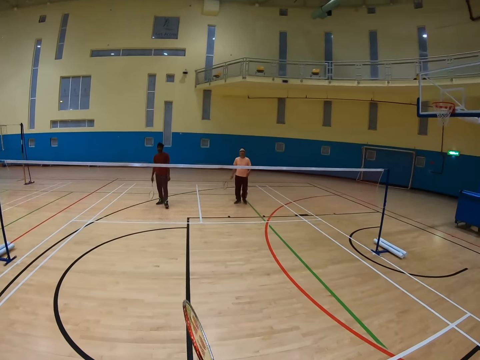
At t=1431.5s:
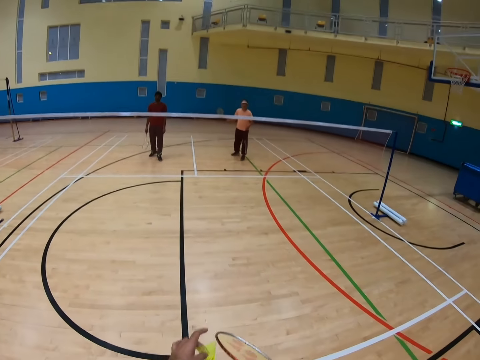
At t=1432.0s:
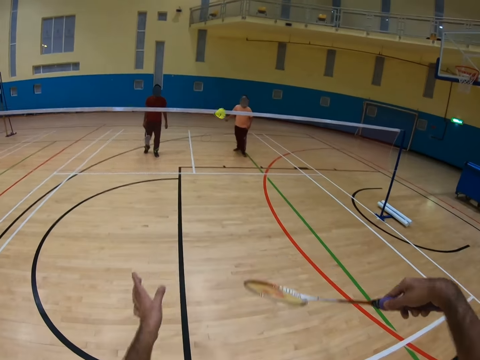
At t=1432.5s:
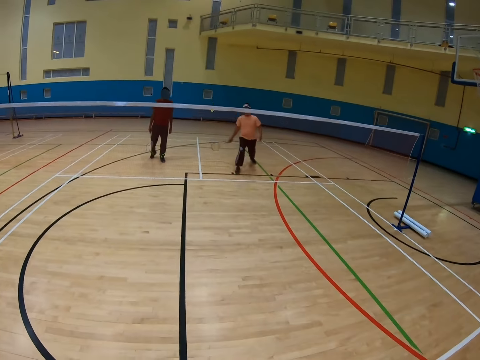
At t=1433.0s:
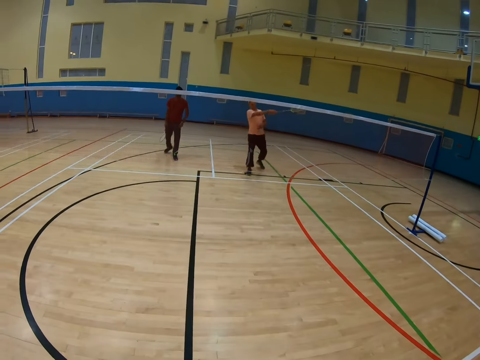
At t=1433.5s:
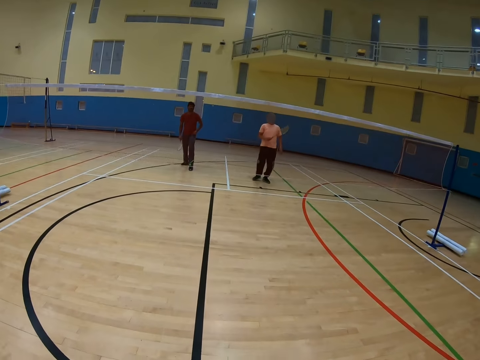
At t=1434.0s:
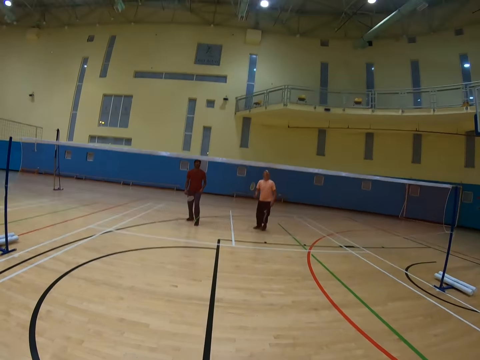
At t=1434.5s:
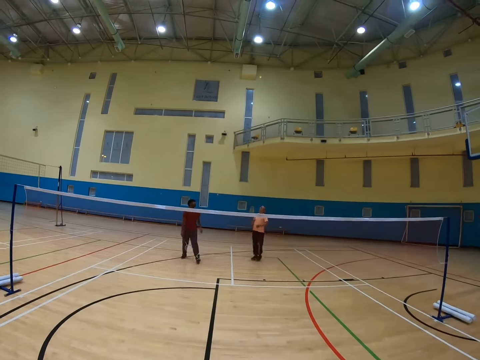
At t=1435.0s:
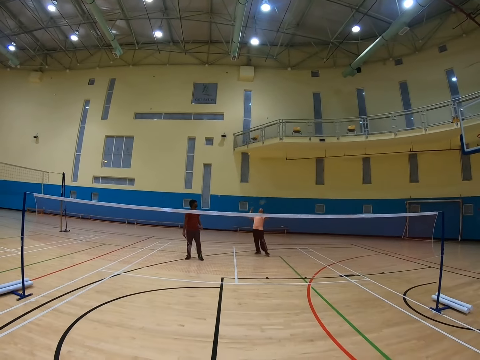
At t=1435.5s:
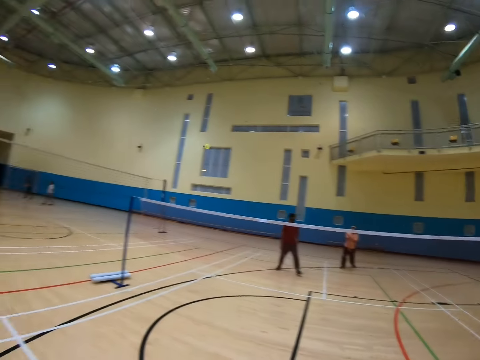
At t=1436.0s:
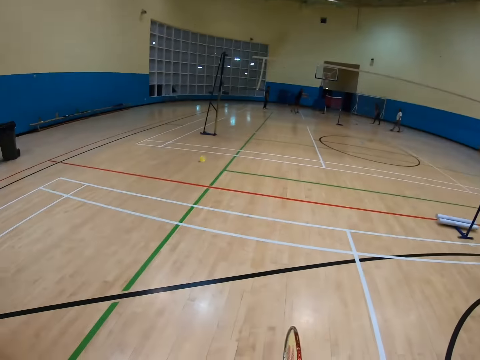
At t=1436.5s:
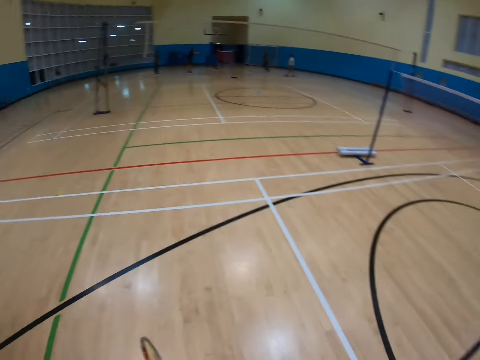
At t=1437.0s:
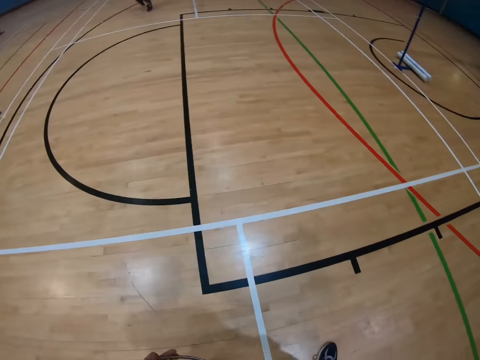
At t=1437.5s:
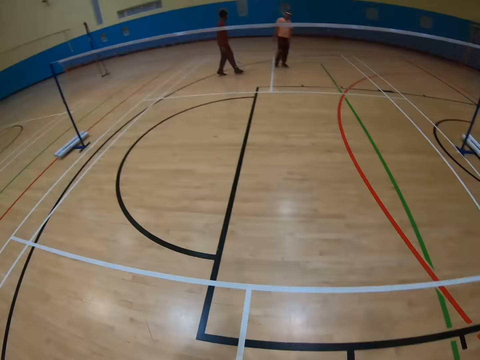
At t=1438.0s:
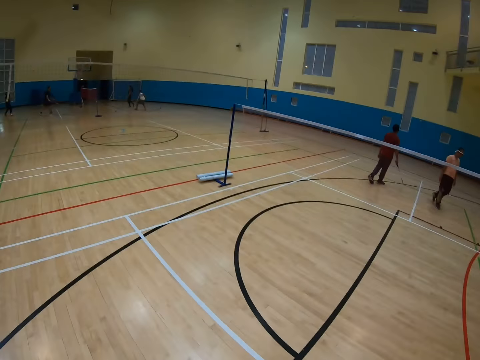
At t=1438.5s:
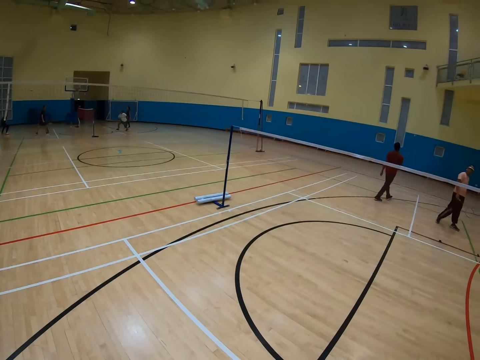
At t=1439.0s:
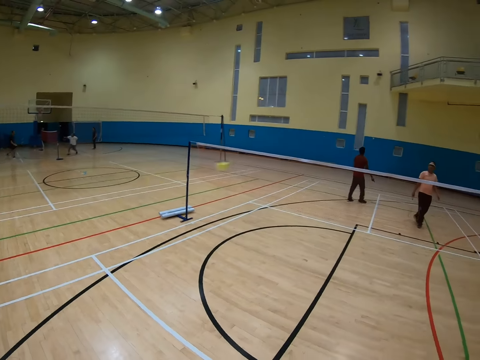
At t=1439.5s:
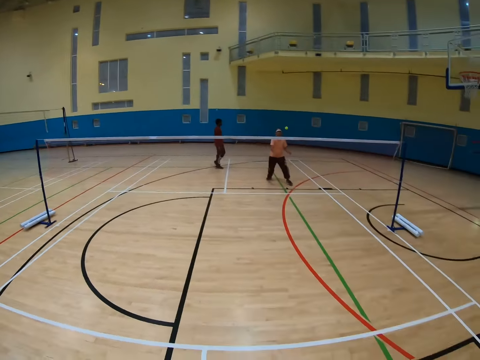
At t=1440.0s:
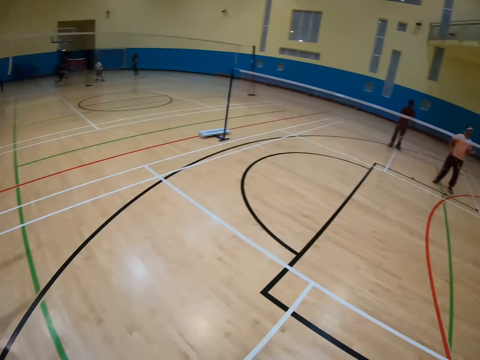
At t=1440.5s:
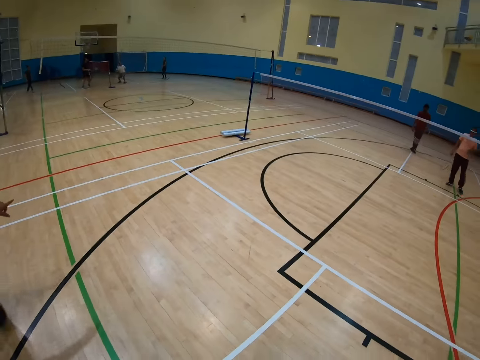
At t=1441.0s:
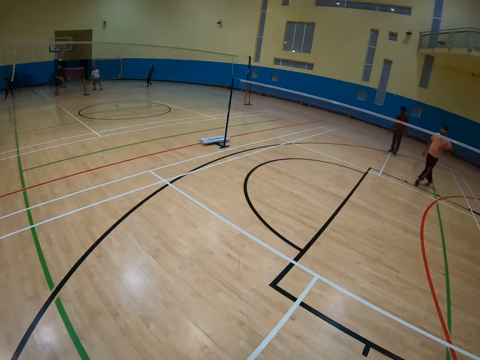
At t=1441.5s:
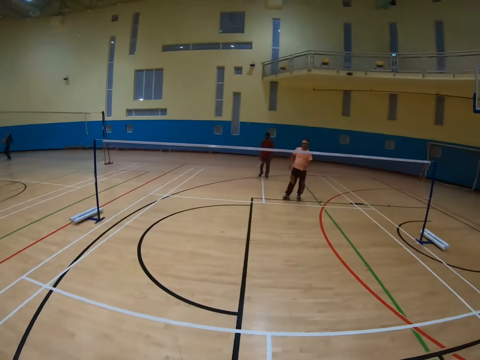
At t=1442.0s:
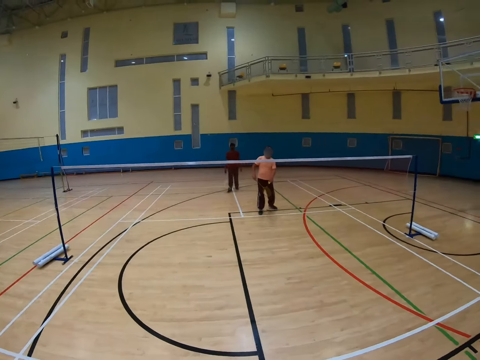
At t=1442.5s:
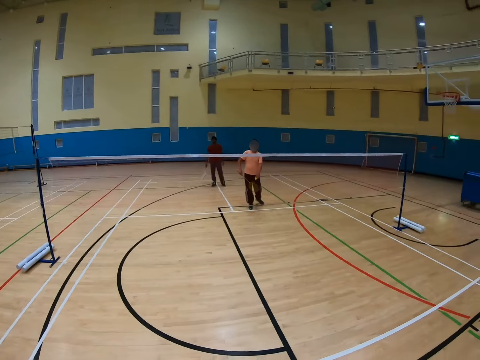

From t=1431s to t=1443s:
The camera wearer hits the shuttlecock. They play badminton. A man hits the shuttlecock.

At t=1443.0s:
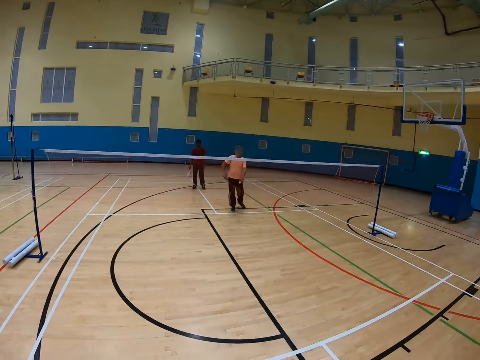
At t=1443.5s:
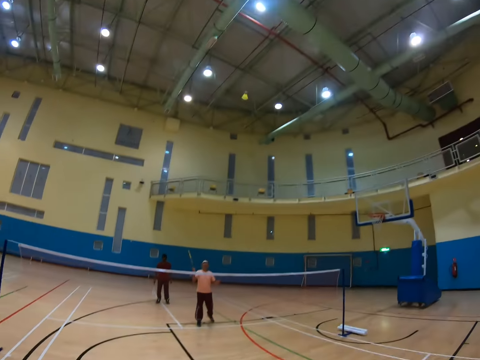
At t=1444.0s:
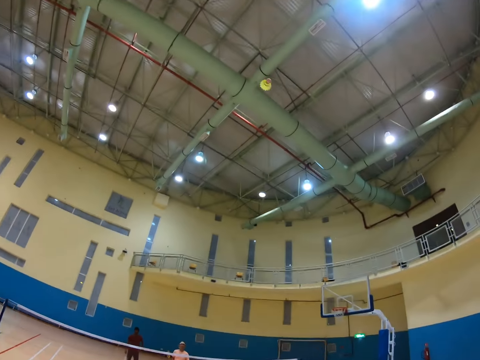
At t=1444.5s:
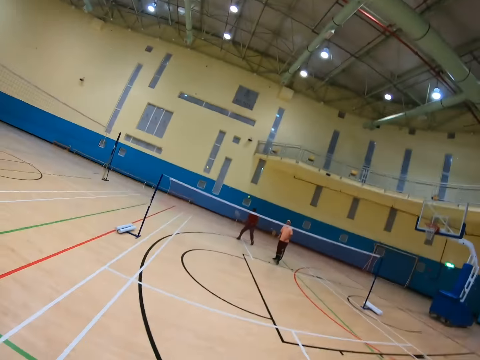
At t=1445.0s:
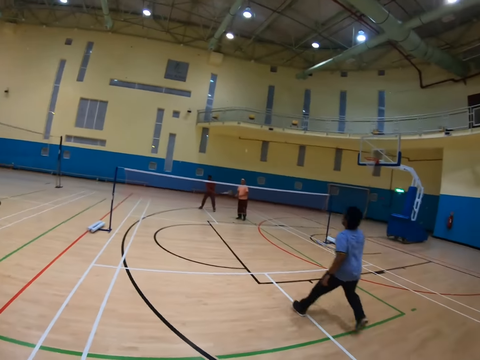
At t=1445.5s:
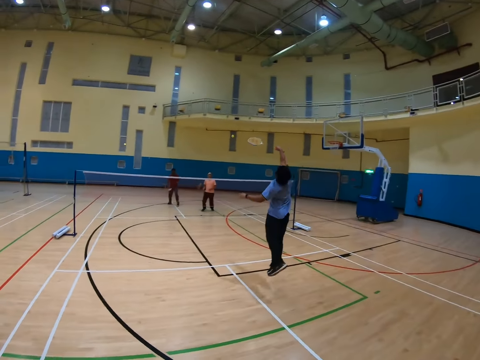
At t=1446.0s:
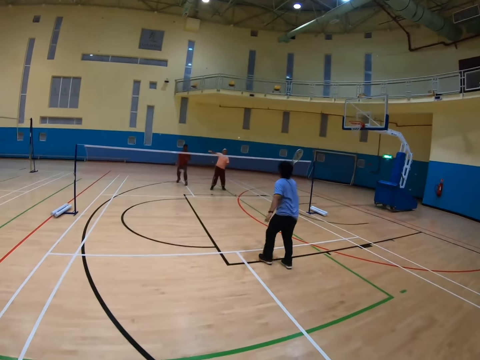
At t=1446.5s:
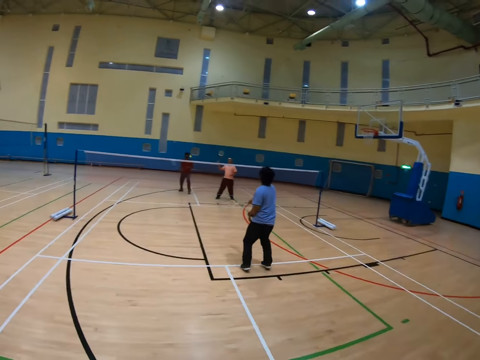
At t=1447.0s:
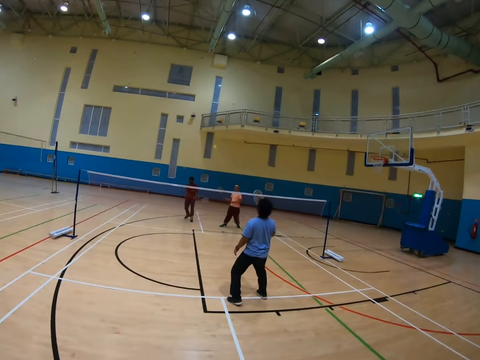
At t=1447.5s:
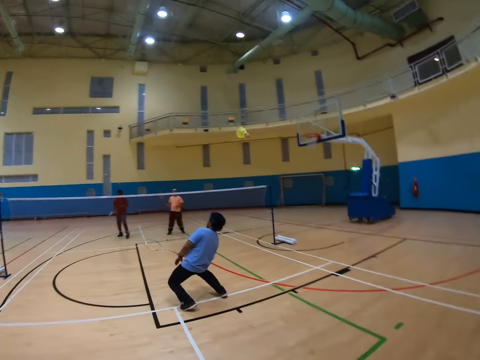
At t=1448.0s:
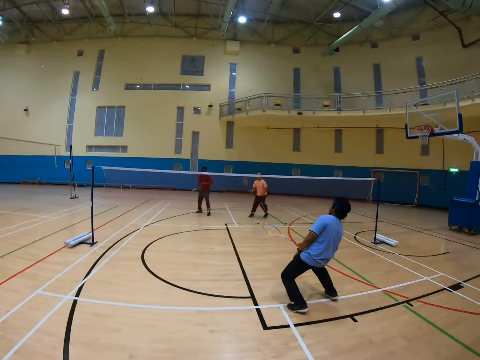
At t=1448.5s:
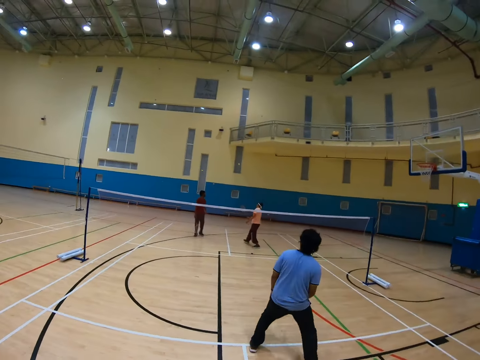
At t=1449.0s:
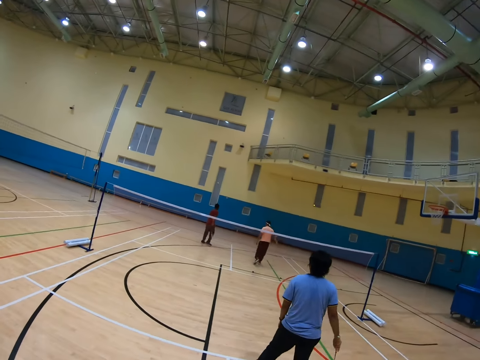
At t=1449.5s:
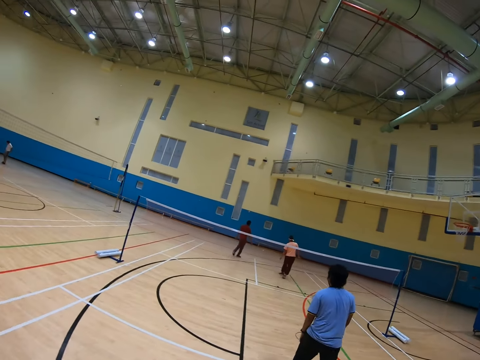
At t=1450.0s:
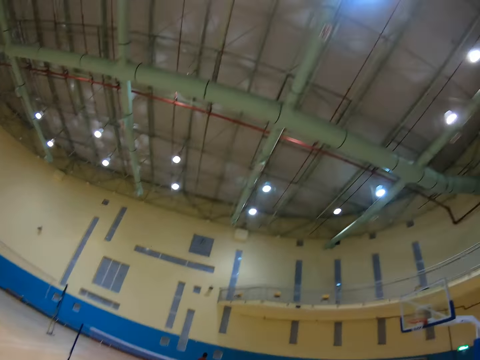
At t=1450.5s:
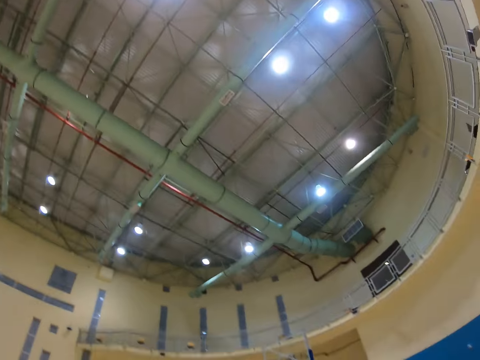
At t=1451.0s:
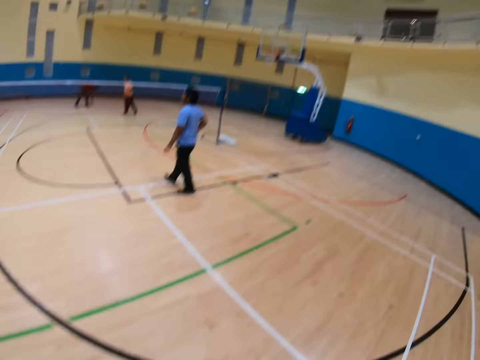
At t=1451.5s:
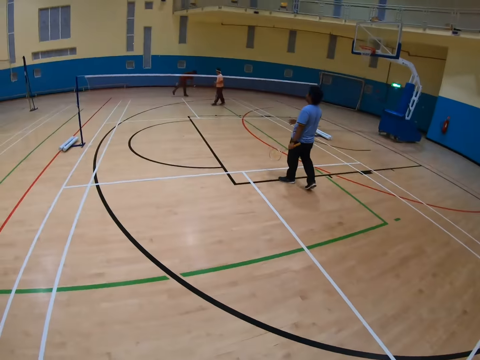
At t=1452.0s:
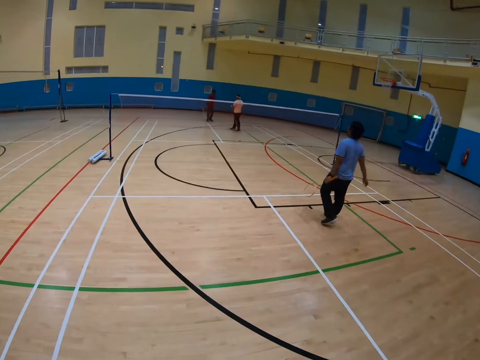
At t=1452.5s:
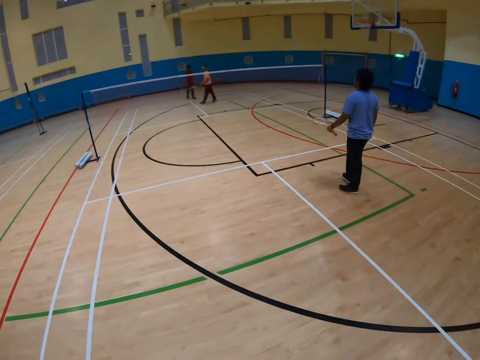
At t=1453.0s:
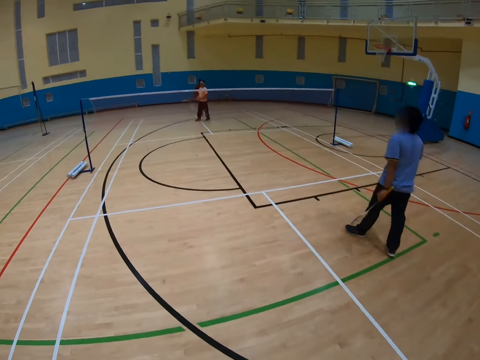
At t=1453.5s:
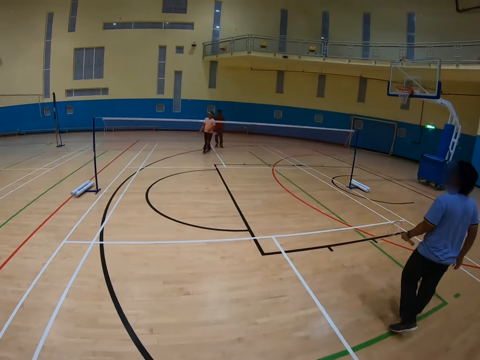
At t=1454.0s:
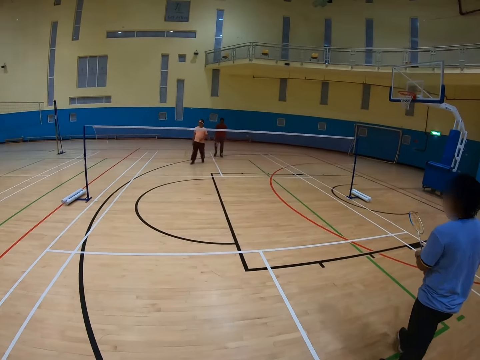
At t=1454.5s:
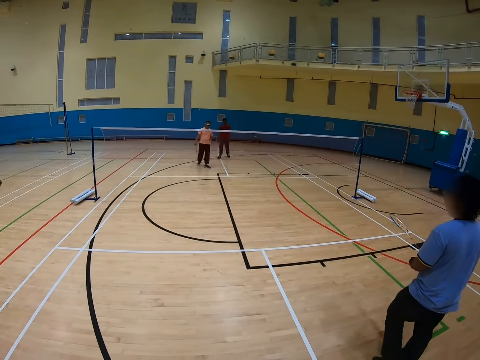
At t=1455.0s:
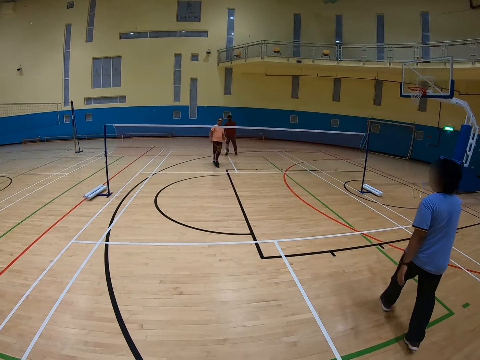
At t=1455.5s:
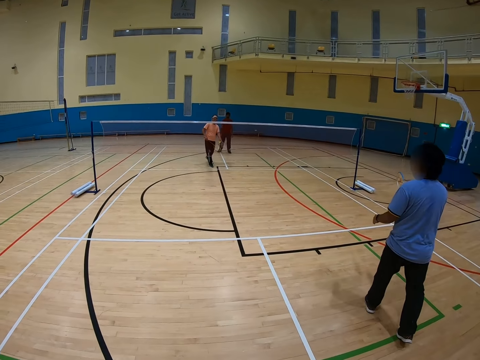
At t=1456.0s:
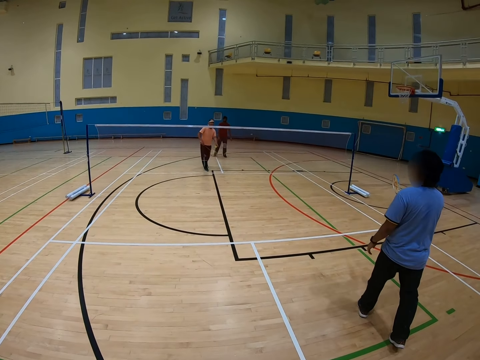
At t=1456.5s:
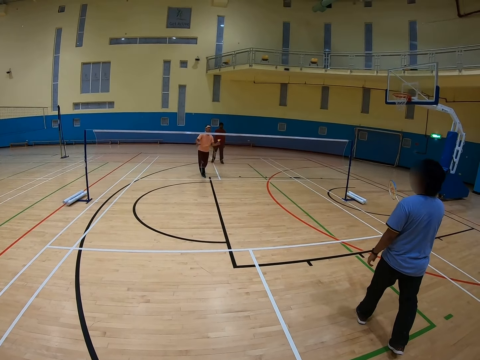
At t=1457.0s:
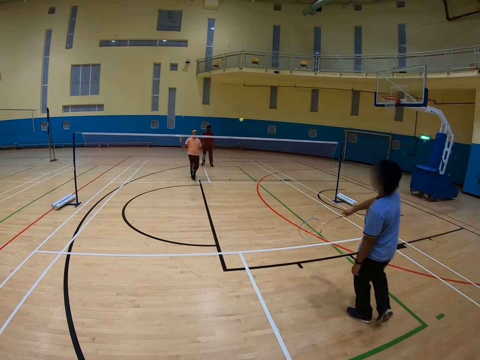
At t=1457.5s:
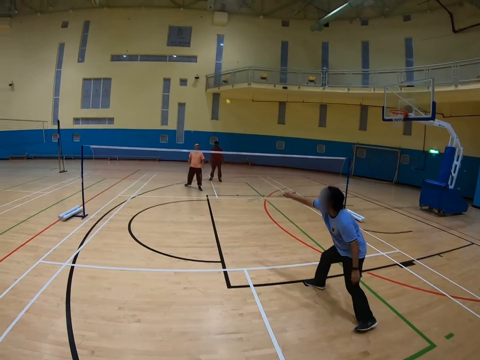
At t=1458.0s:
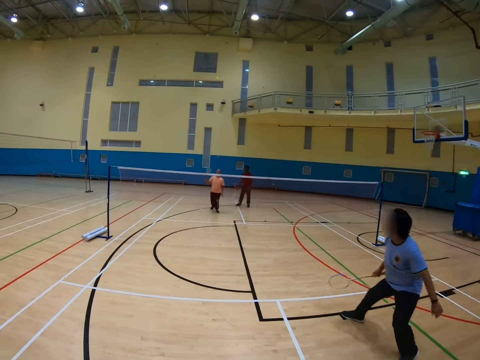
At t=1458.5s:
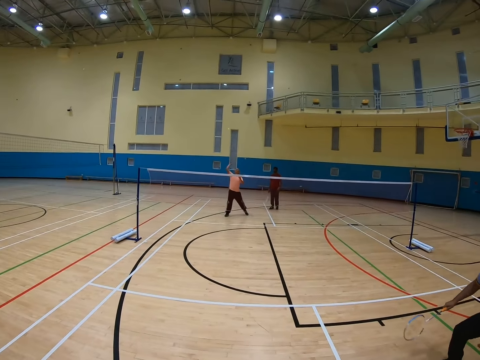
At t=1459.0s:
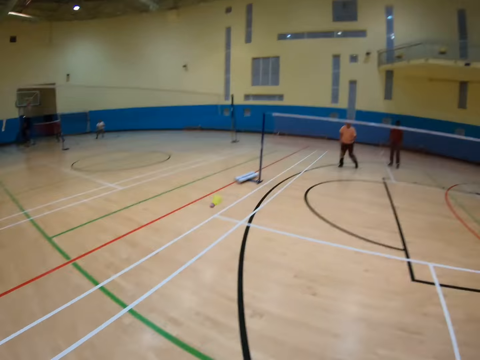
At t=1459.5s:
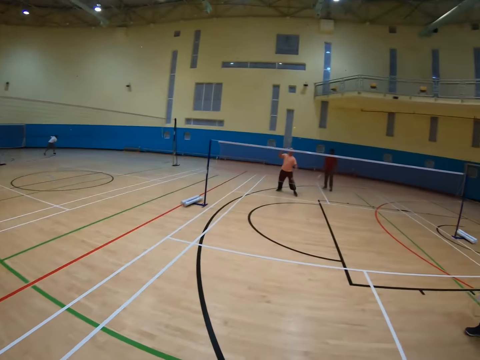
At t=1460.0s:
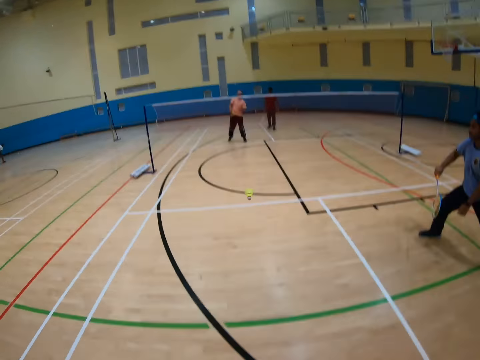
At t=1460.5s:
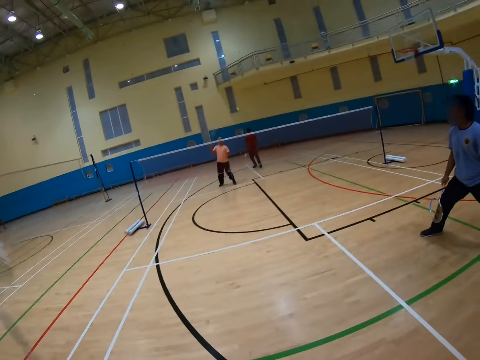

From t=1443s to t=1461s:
A man hits the shuttlecock. The camera wearer hits the shuttlecock. Another man hits the shuttlecock. The first man hits the shuttlecock. A third man hits the shuttlecock. The camera wearer hits the shuttlecock. The first man walks in the badminton court and hits the shuttlecock. The second man hits the shuttlecock. The first man hits the shuttlecock.
